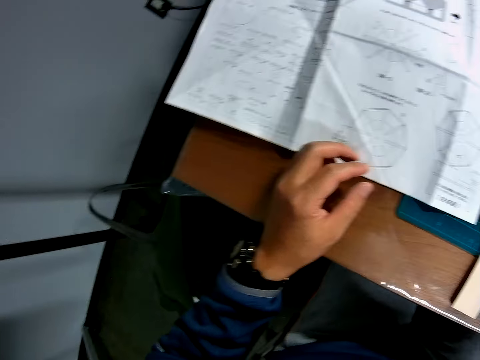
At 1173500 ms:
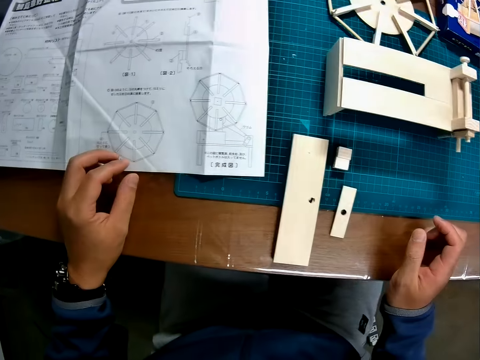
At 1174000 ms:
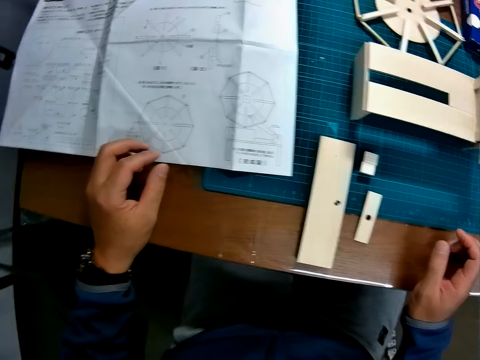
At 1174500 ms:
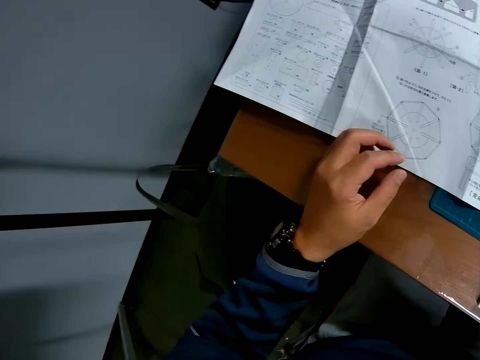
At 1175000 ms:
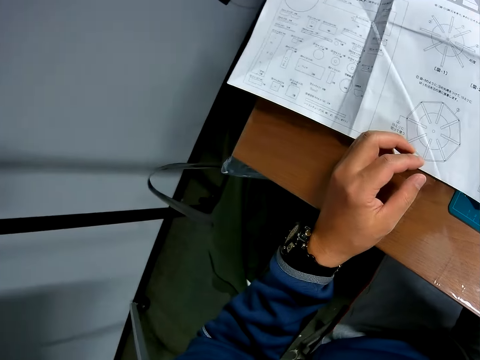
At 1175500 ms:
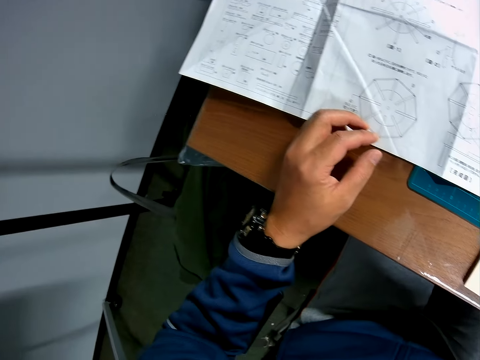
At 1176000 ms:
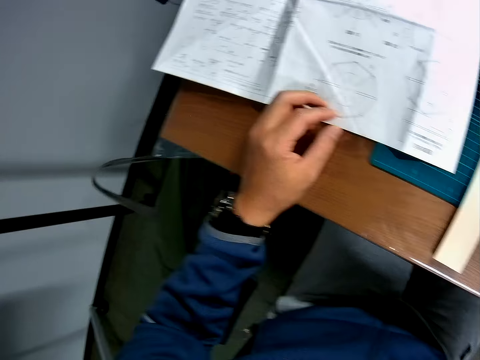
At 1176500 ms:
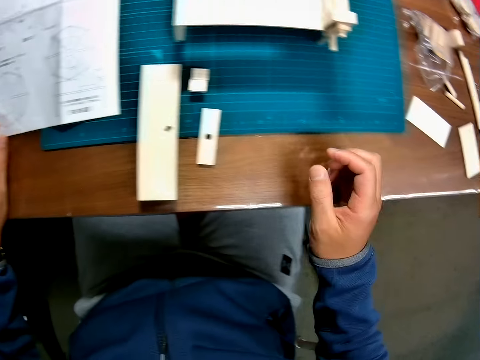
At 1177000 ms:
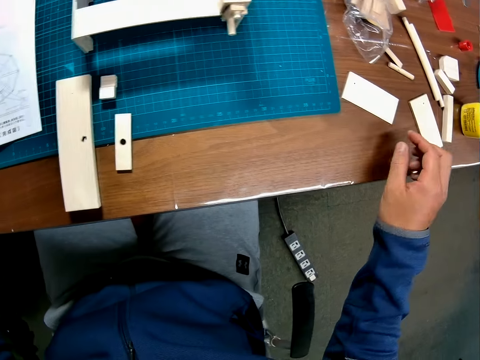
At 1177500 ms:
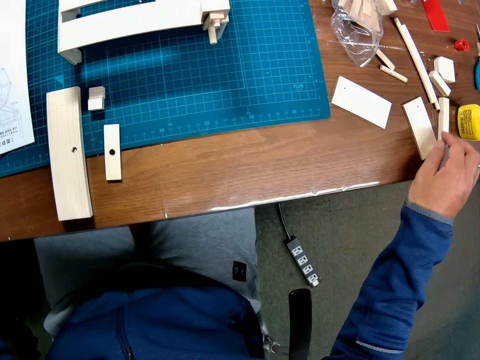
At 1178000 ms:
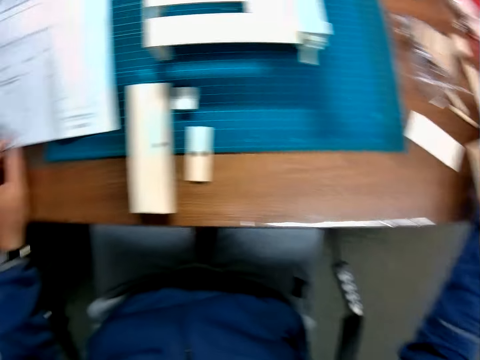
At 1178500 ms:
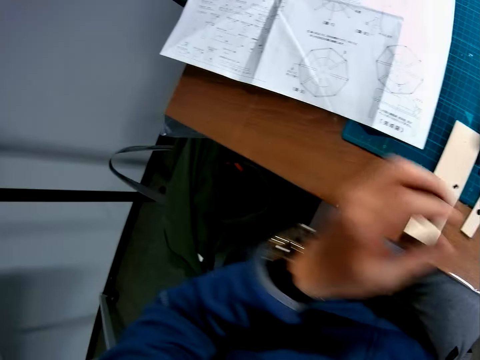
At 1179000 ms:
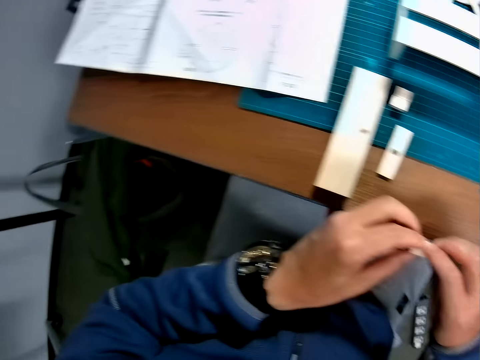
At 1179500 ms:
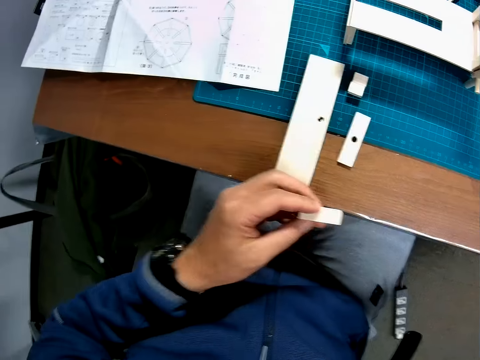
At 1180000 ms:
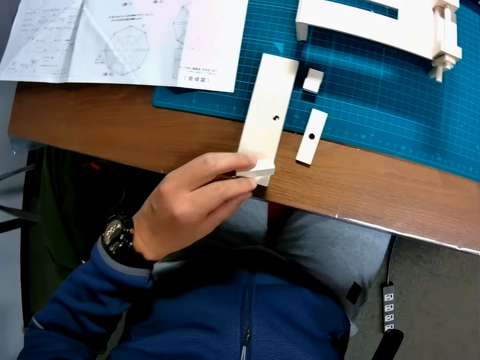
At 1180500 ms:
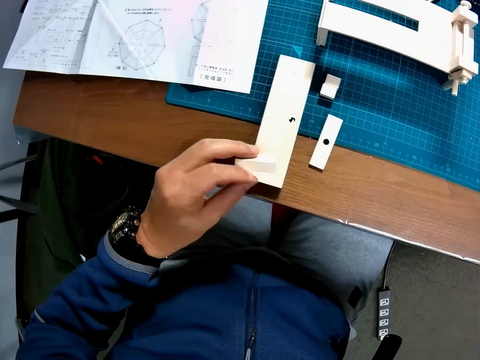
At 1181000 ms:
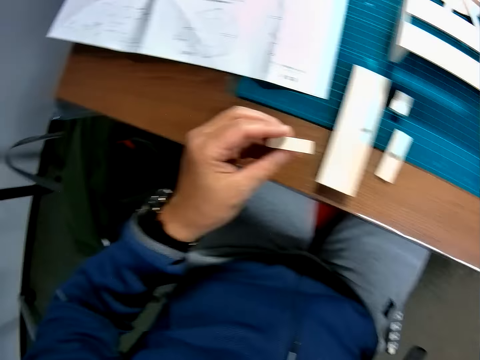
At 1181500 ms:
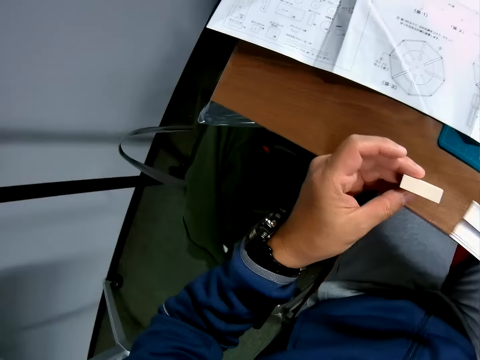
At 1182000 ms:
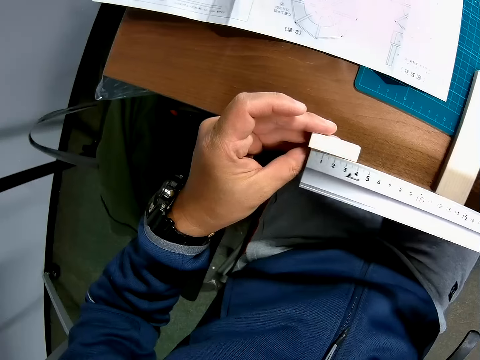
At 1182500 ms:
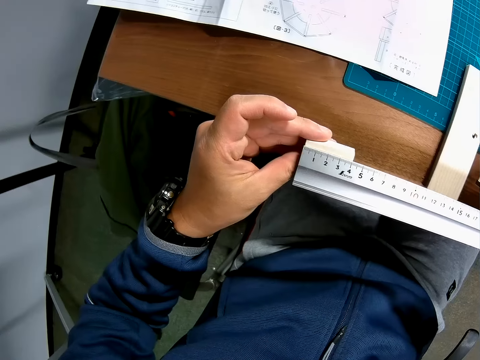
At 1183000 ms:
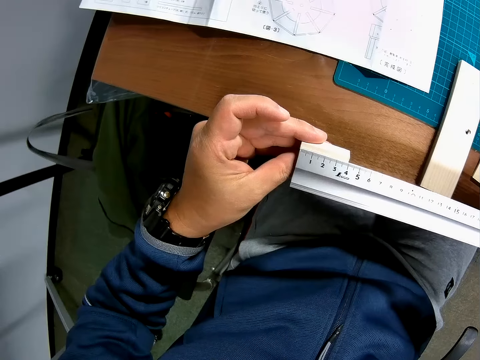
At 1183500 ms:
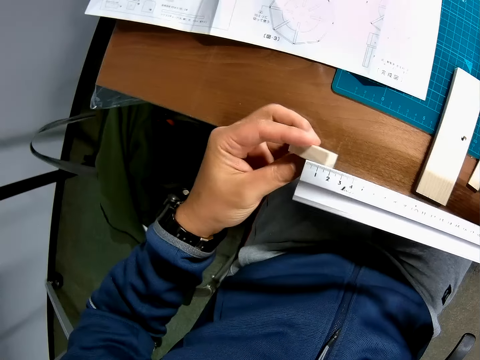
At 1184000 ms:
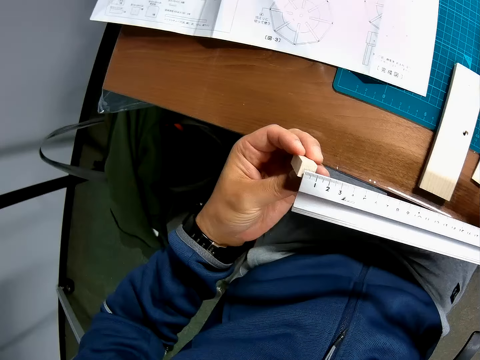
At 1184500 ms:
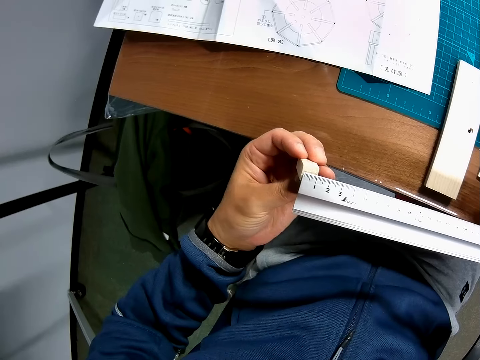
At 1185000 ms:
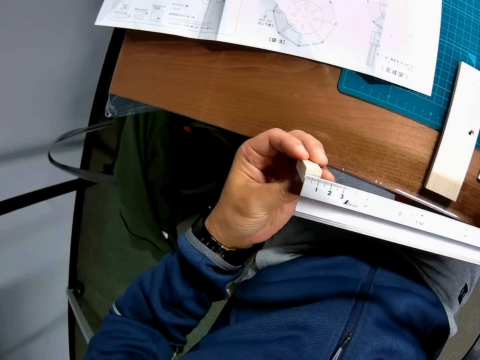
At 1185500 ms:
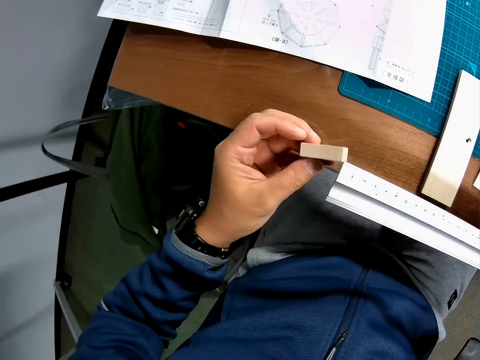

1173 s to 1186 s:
The camera wearer picks up a piece of wood. They pick up the measuring ruler. They measure the wood with the ruler.

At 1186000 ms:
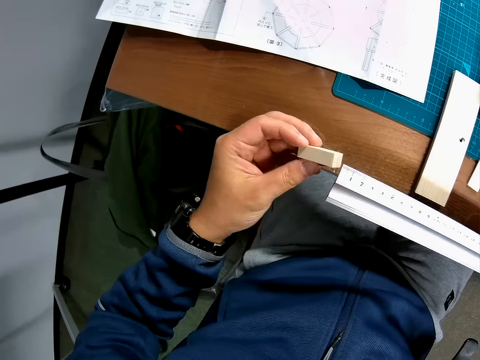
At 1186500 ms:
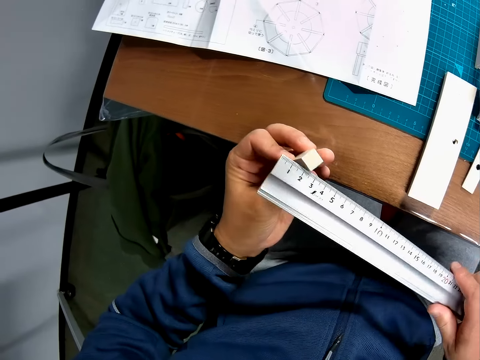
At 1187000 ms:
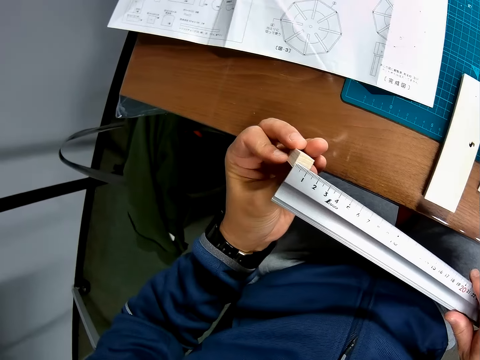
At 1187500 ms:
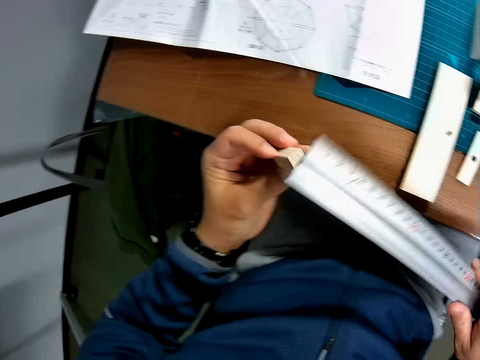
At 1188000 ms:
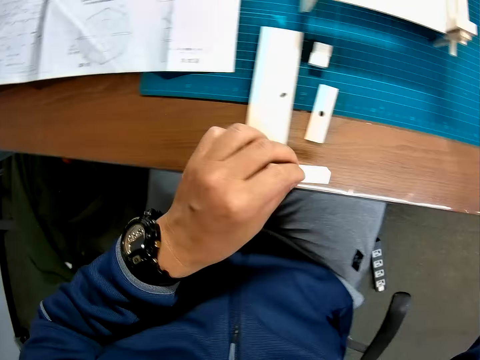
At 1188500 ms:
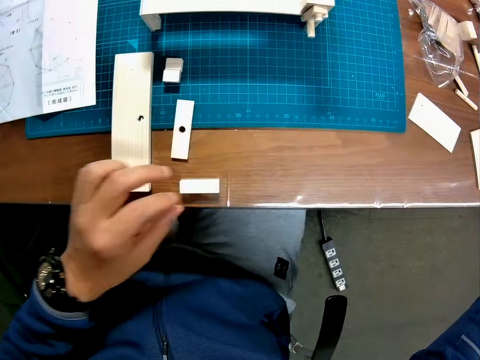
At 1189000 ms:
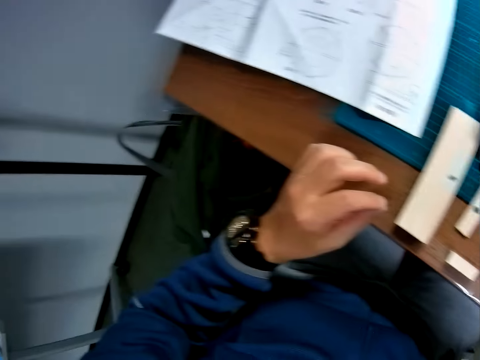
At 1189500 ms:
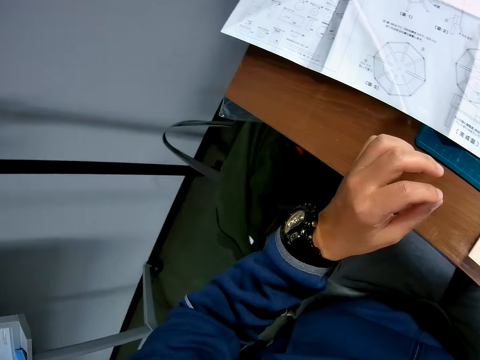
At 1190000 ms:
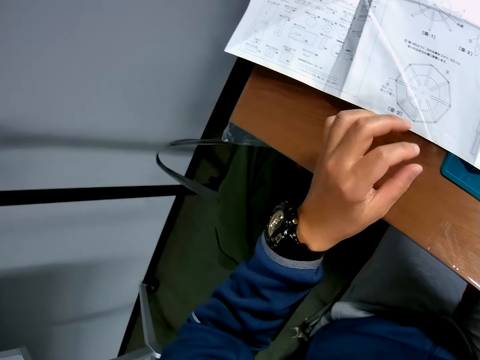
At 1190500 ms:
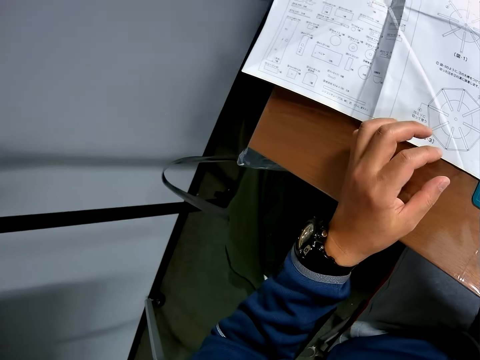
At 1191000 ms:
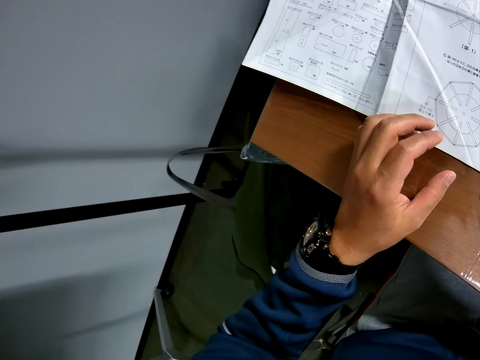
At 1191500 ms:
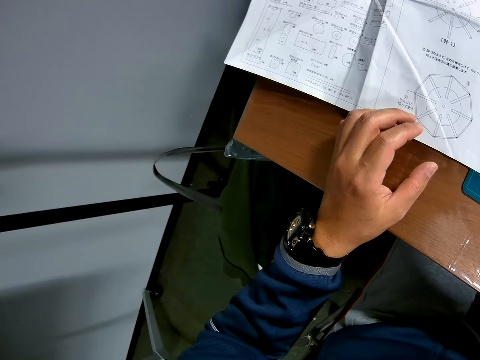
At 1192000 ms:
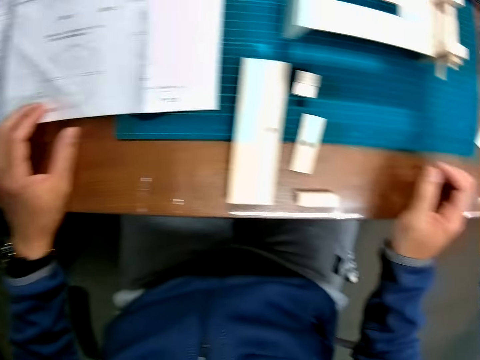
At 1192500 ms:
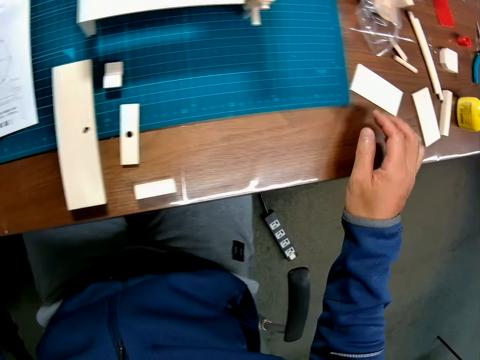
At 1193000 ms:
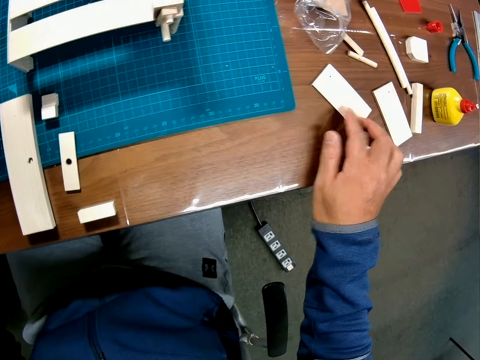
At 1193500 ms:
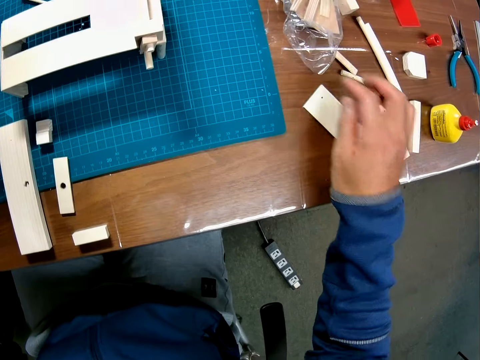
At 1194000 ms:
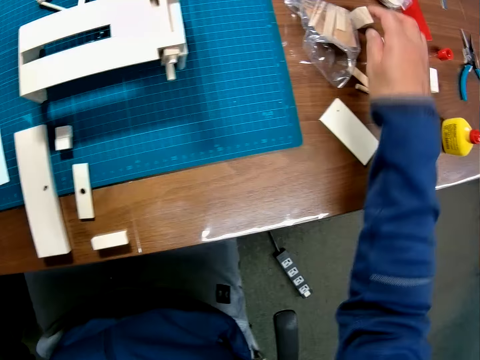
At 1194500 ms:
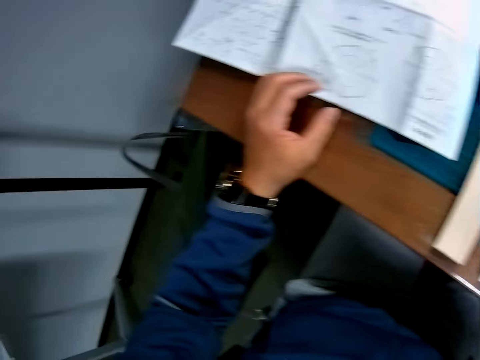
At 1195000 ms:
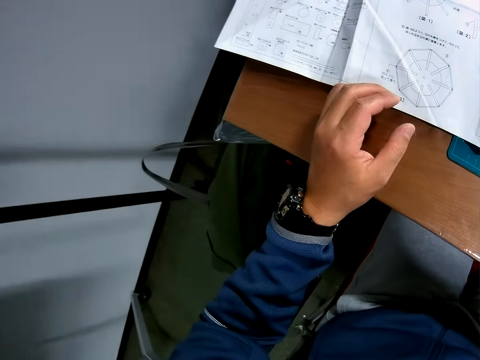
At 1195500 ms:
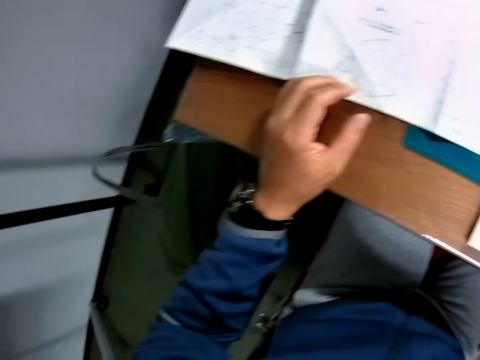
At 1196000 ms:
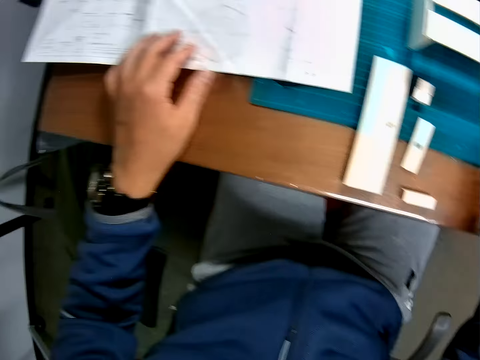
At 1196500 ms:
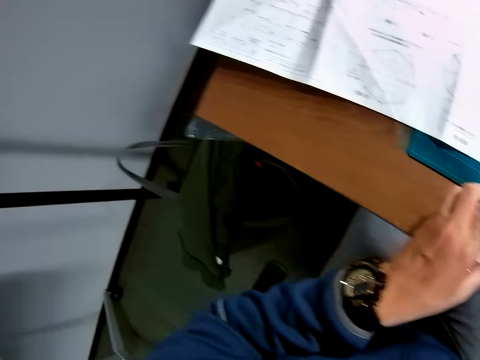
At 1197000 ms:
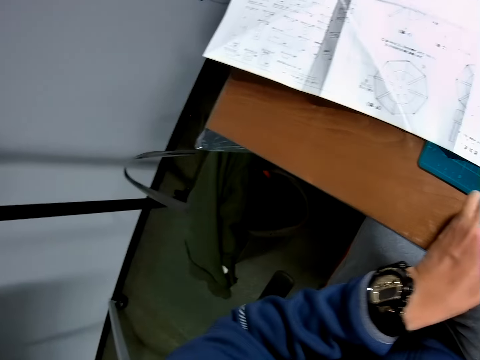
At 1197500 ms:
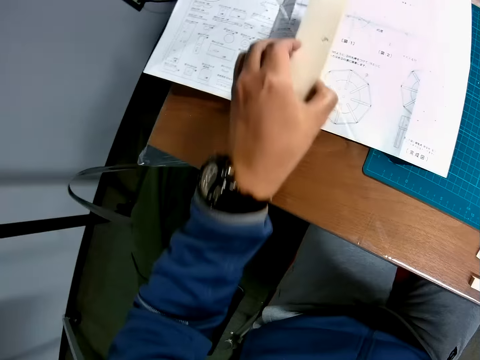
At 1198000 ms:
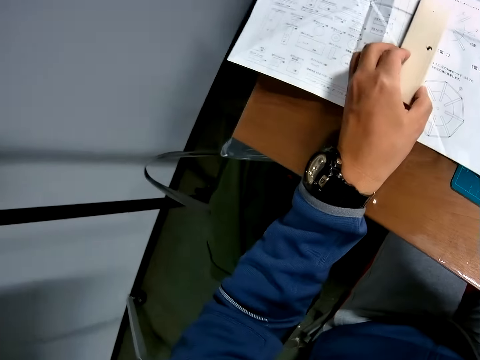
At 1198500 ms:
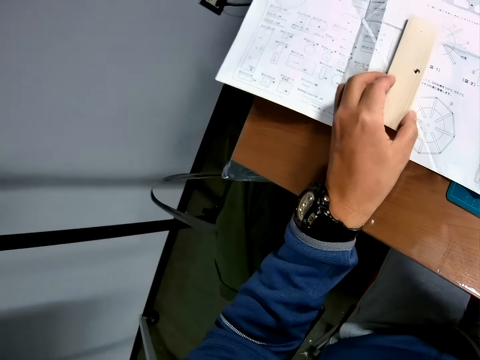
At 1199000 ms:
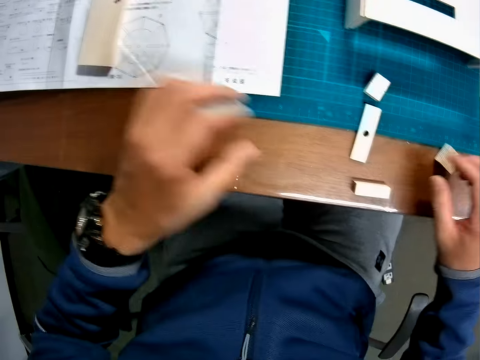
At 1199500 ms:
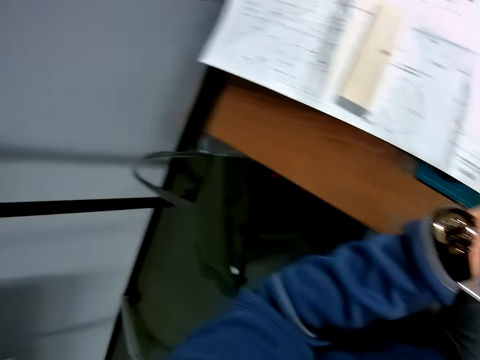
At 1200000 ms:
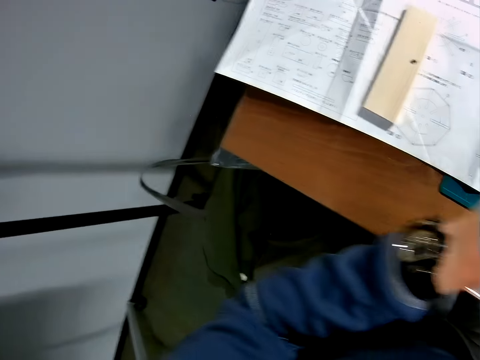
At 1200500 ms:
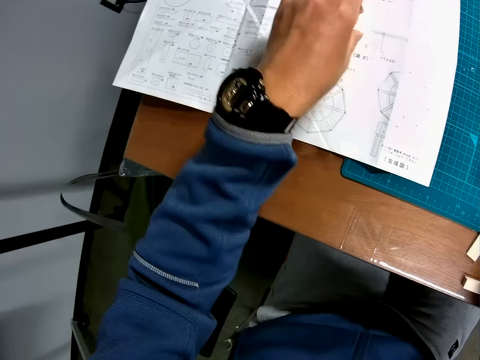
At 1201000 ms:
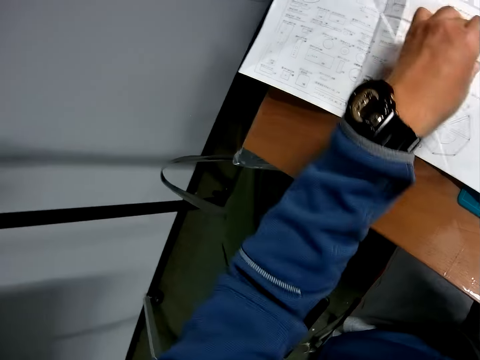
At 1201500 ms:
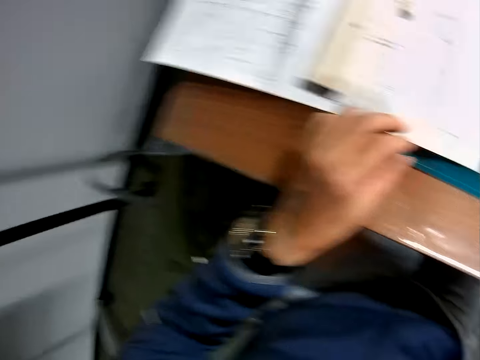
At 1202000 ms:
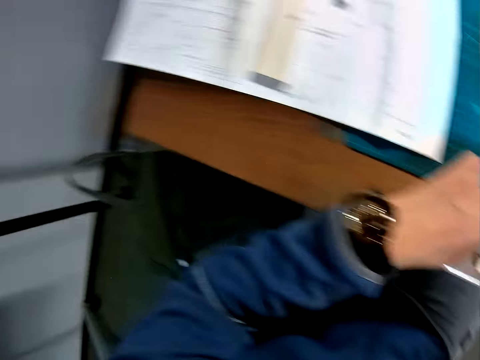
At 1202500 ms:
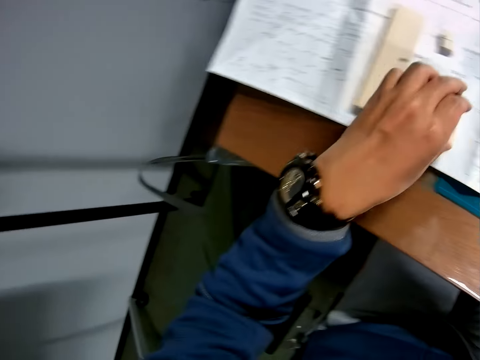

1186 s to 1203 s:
The camera wearer puts the piece of wood on the table. They look at the sketch paper. They touch the items on the table. They pick up a piece of wood. They move a piece of wood on the table. They pick up a piece of wood. They put the wood on the table.
